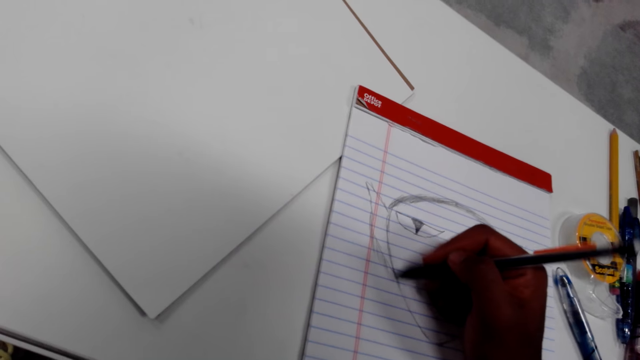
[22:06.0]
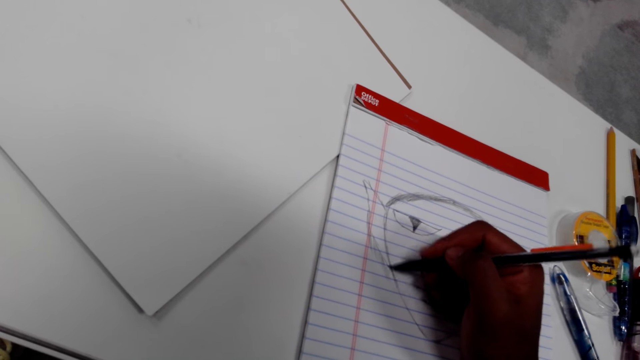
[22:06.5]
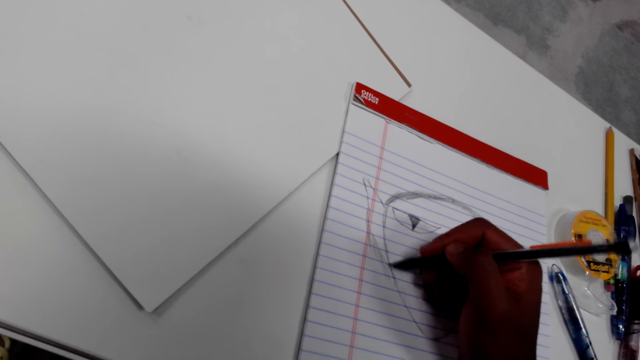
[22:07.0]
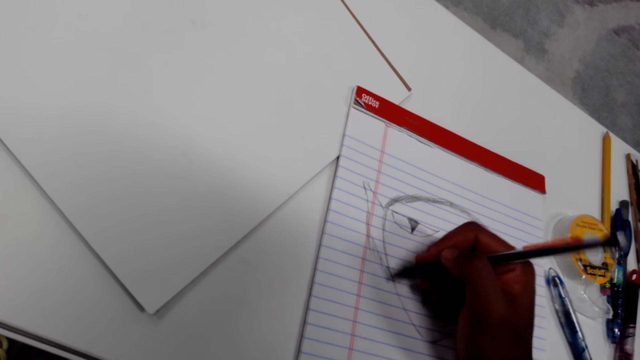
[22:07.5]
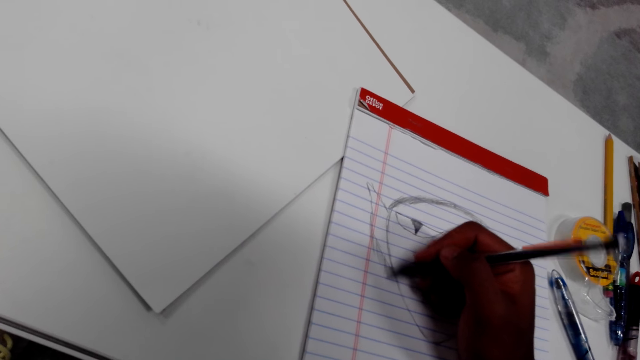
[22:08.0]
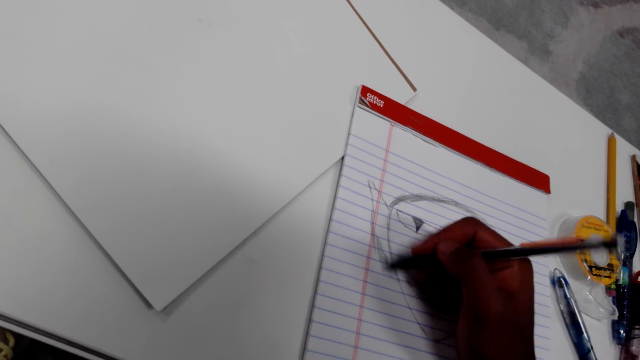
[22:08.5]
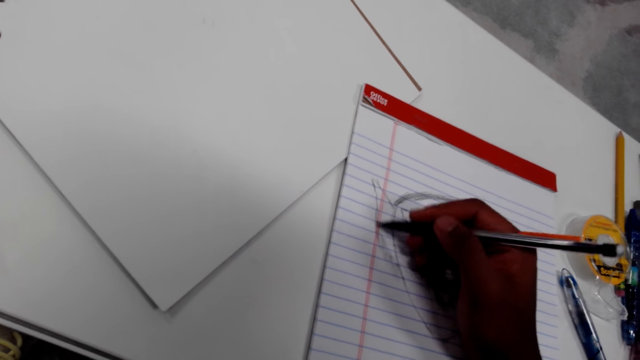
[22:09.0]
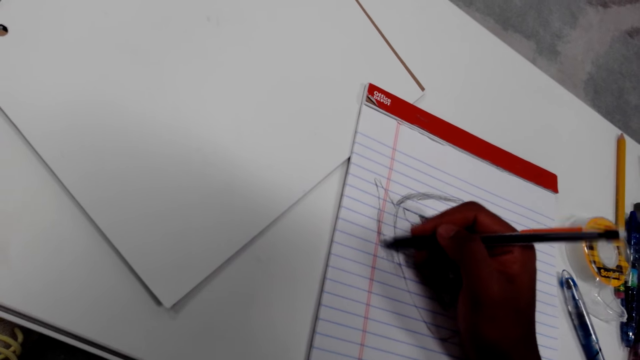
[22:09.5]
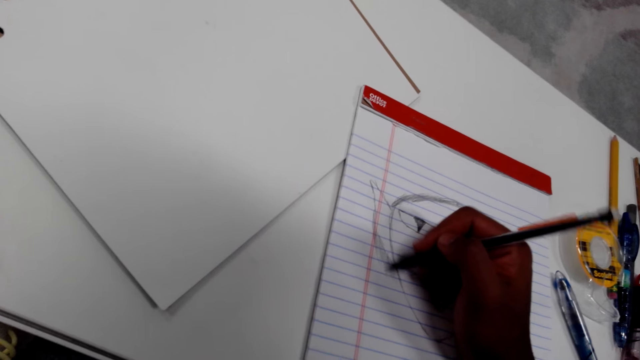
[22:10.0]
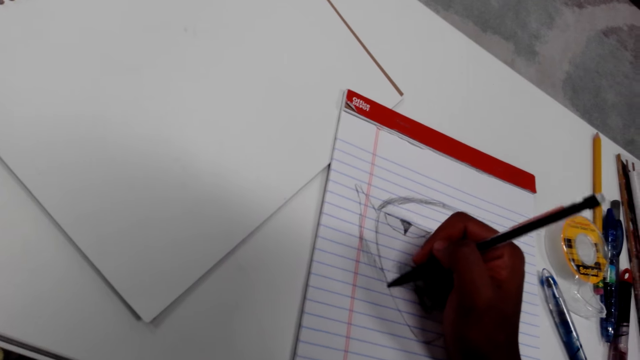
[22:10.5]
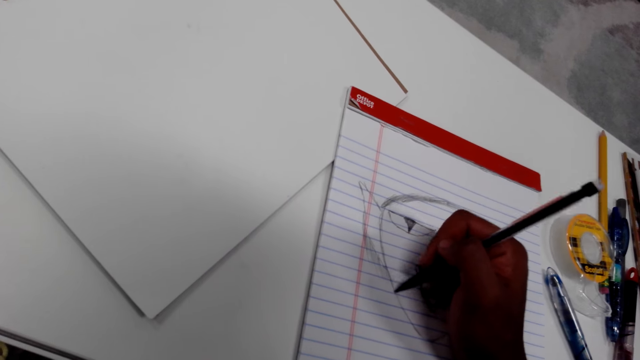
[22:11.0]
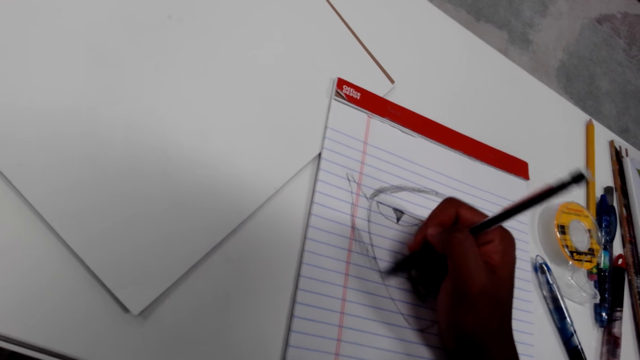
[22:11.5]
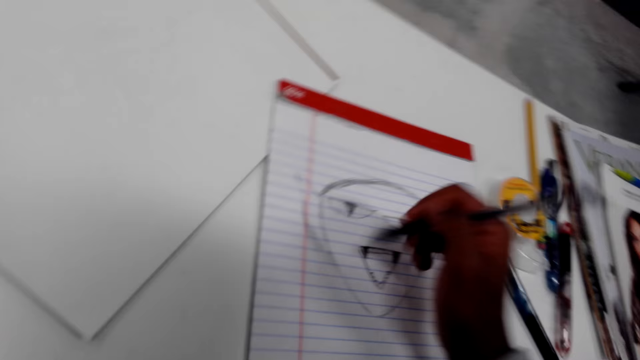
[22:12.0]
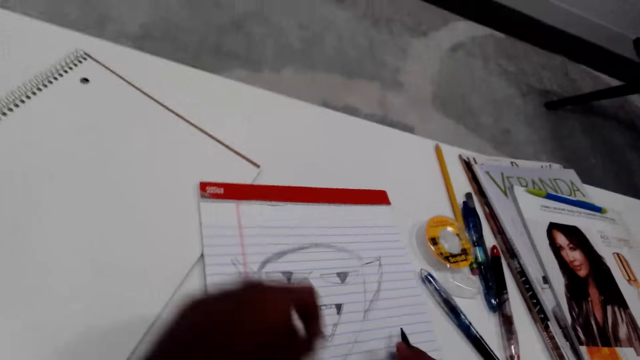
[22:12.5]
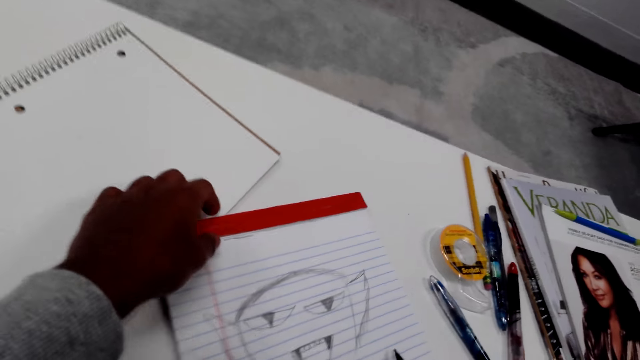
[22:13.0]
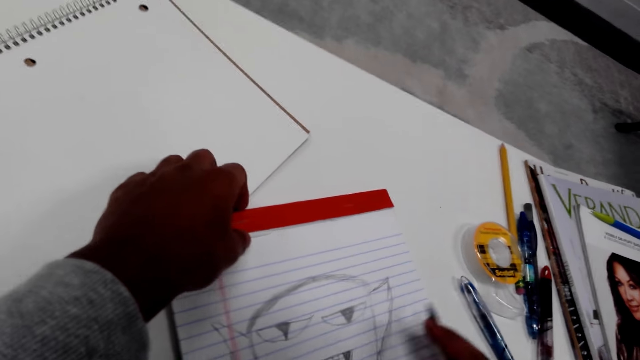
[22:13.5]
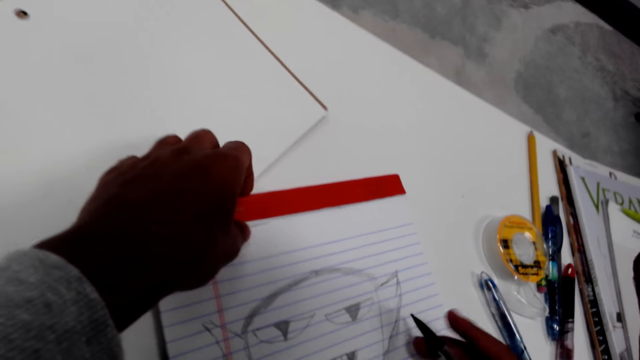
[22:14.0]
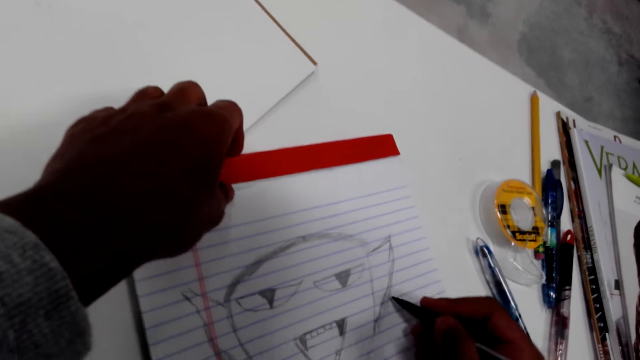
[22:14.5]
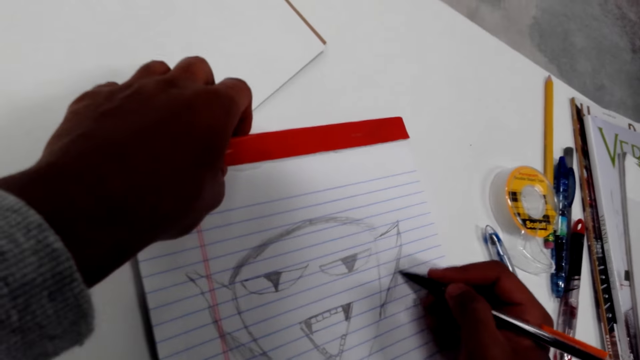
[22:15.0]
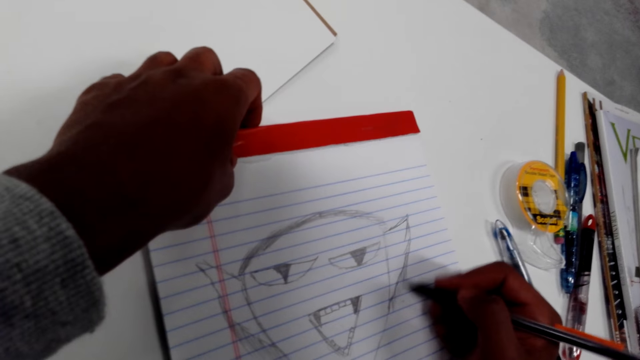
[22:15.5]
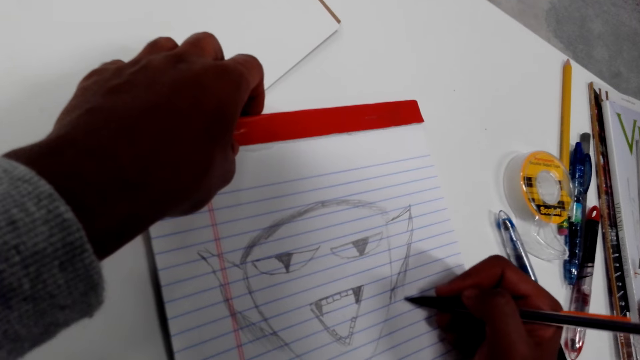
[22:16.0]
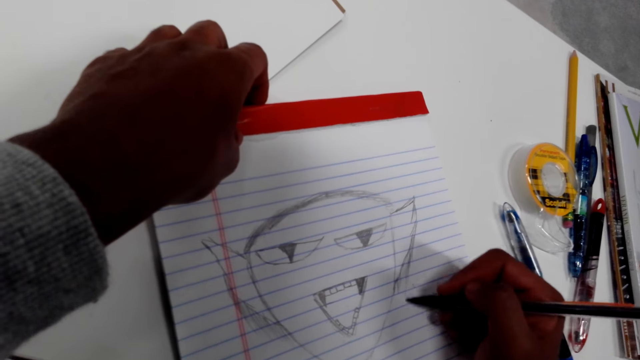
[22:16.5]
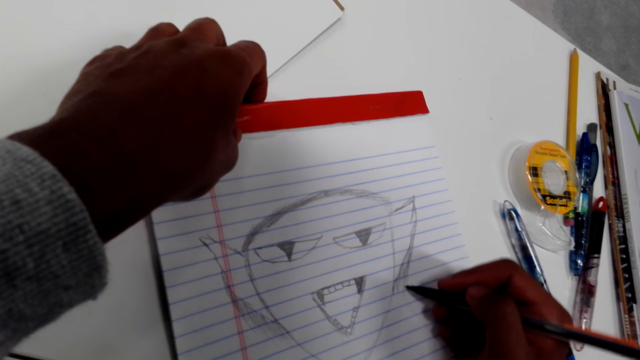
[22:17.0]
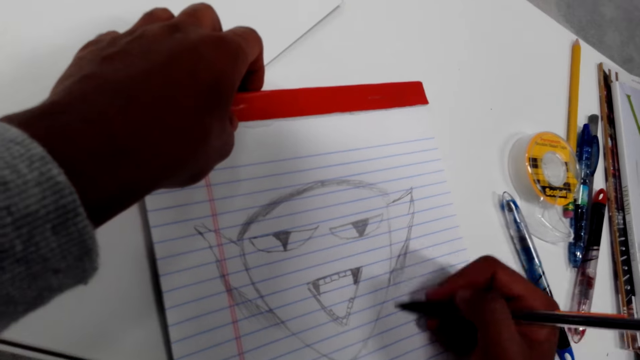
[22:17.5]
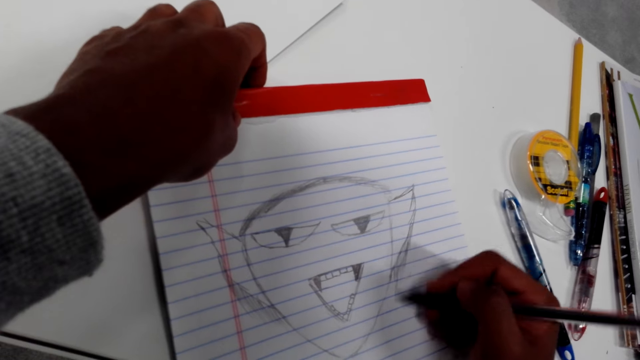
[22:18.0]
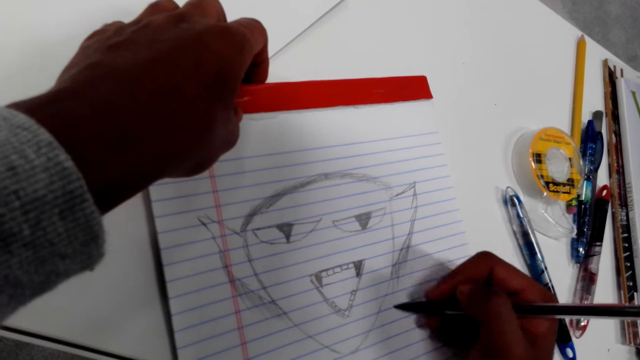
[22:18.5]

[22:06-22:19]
The camera wearer holds the paper well. They turn the book. They draw on the paper.

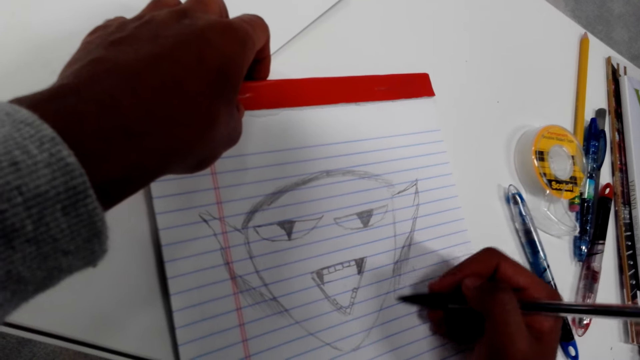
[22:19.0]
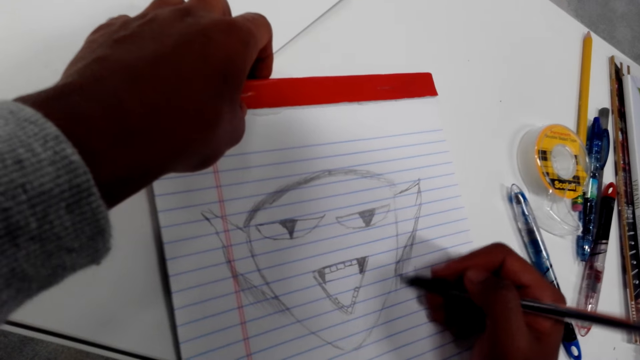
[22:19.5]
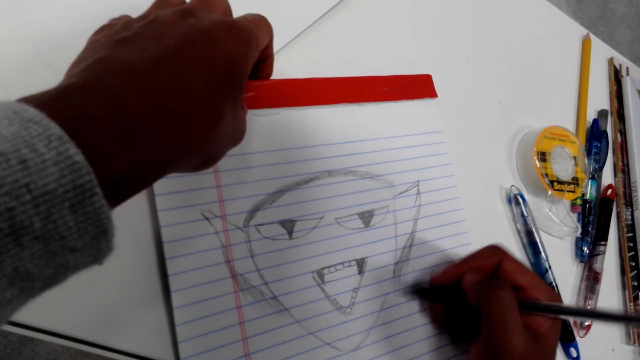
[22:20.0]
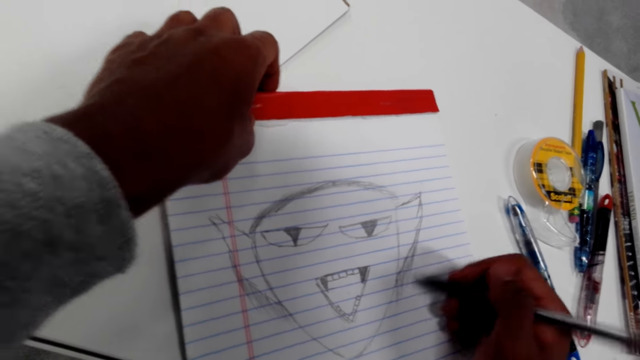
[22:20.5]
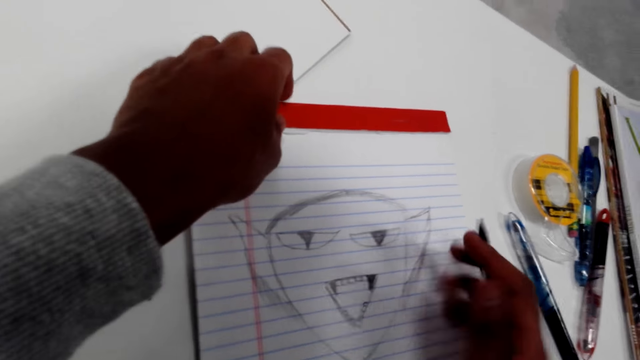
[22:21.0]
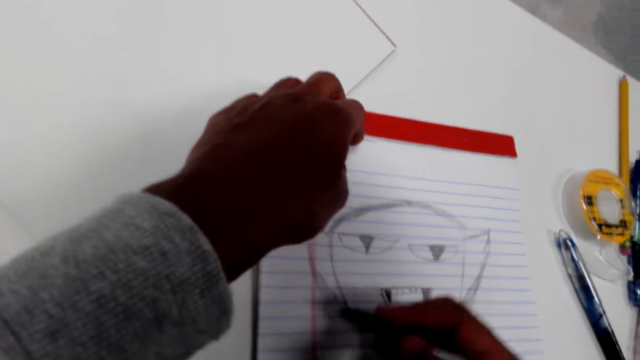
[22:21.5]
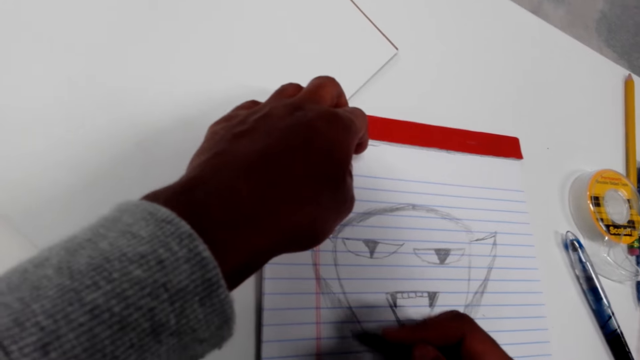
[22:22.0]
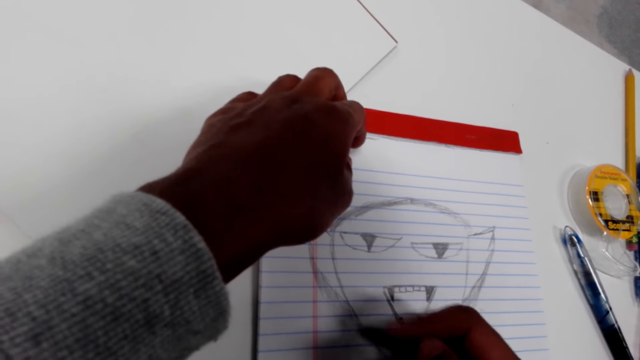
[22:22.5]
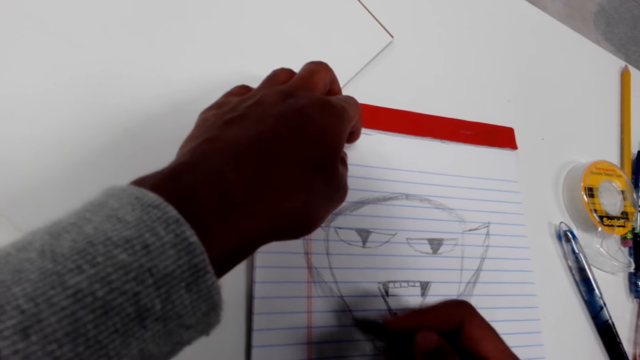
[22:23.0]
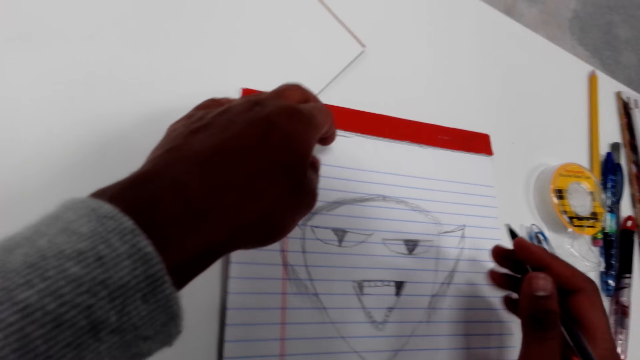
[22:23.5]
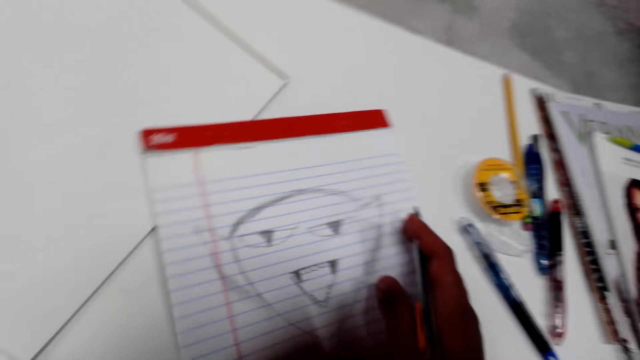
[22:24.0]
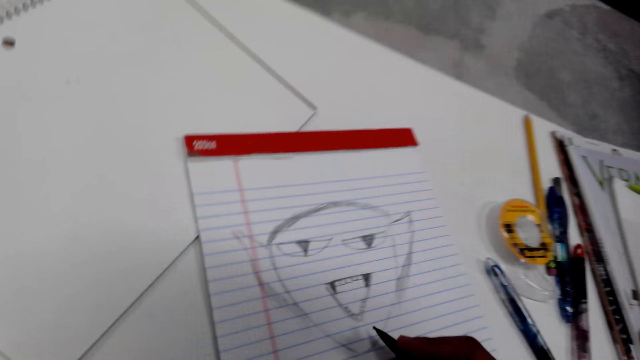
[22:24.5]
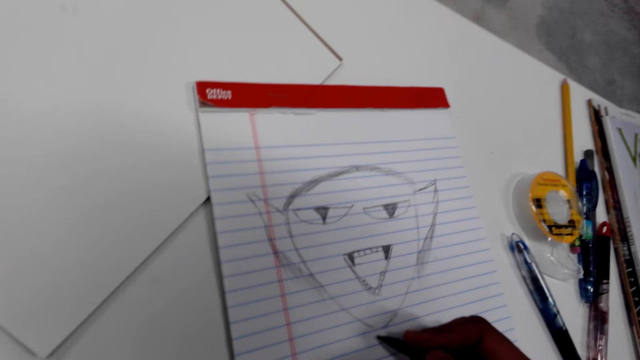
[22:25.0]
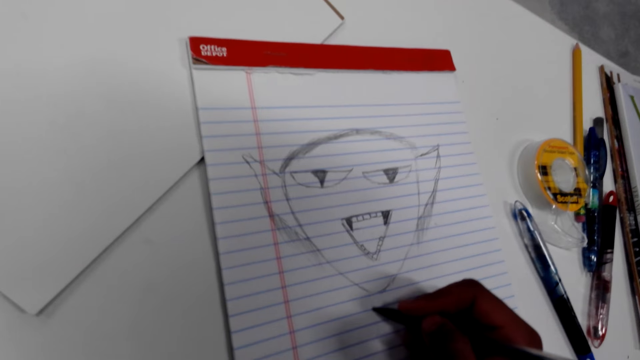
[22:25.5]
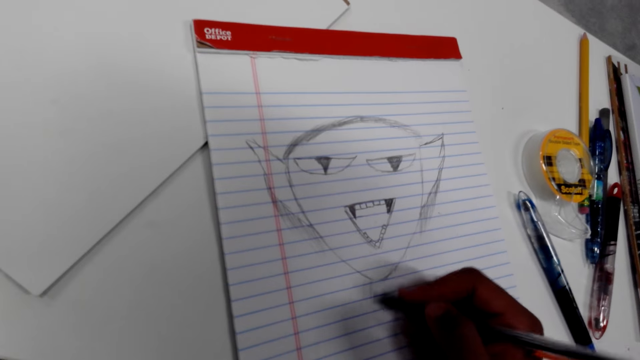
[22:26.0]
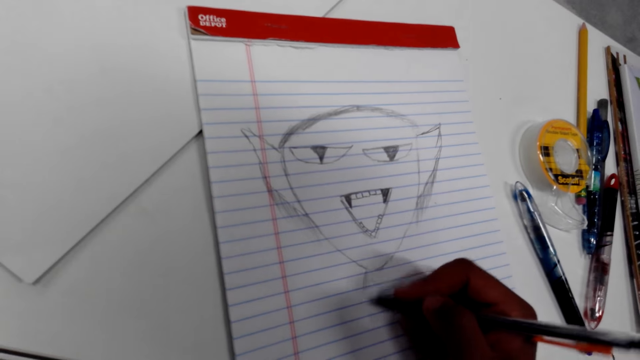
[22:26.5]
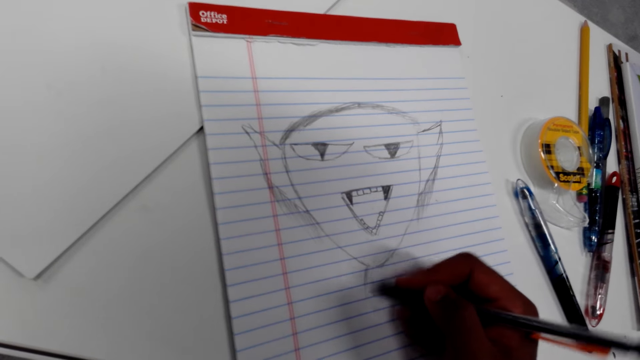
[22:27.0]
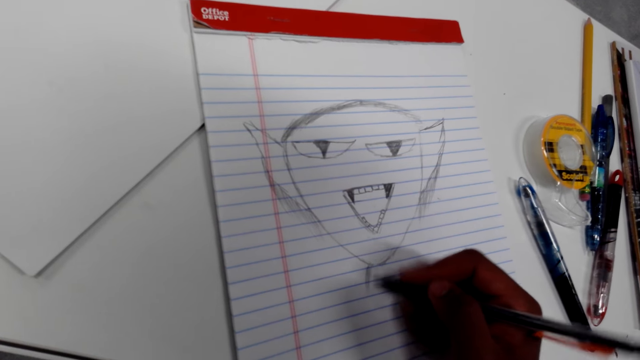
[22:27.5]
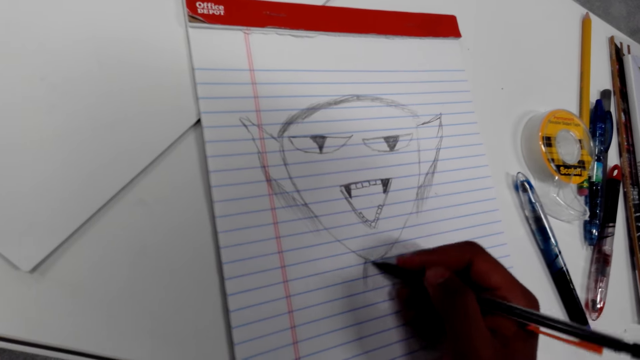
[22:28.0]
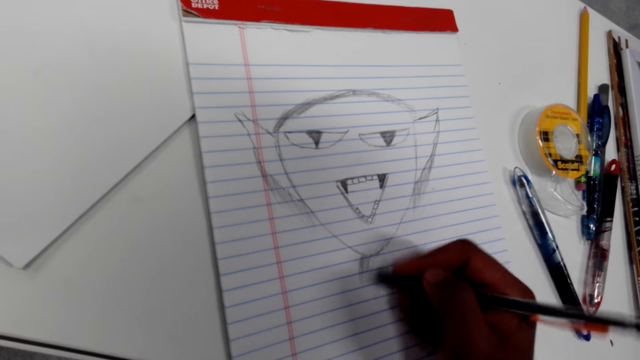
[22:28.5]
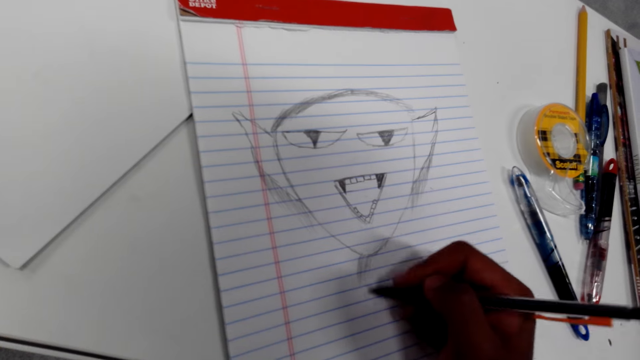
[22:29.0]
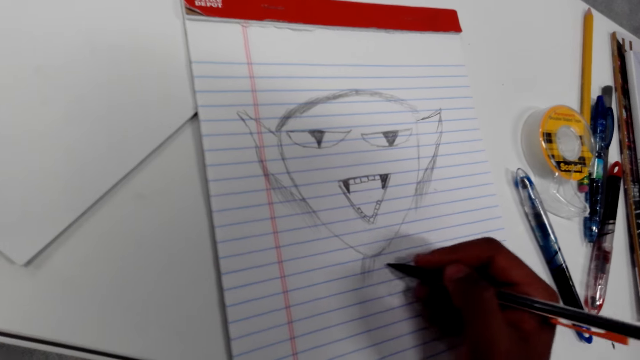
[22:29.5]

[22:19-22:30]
The camera wearer draws on the paper. They turn the paper and draw on the paper.
